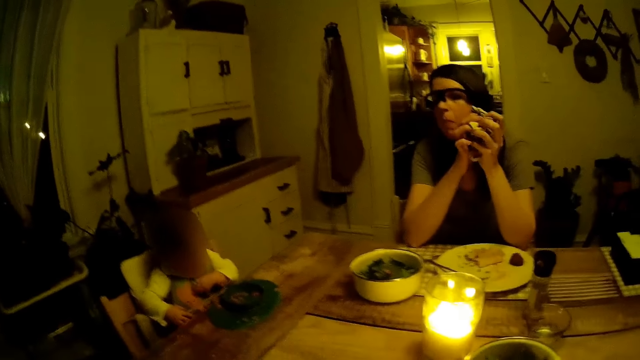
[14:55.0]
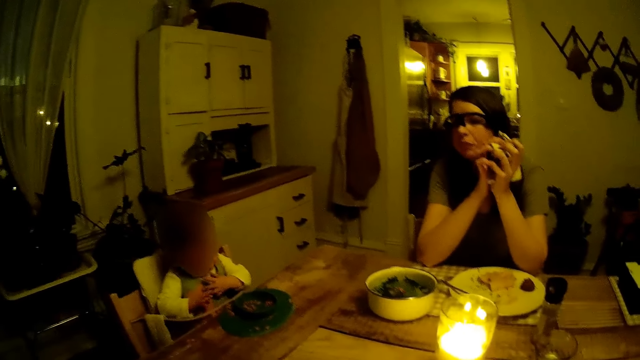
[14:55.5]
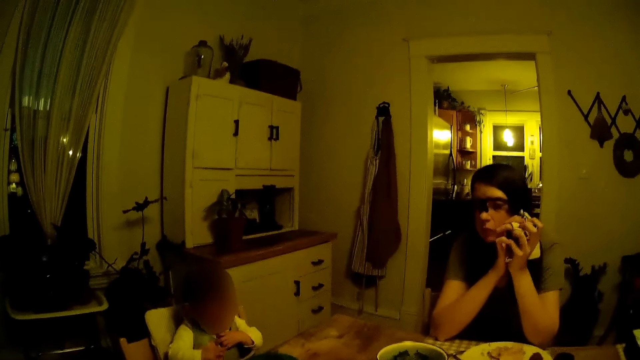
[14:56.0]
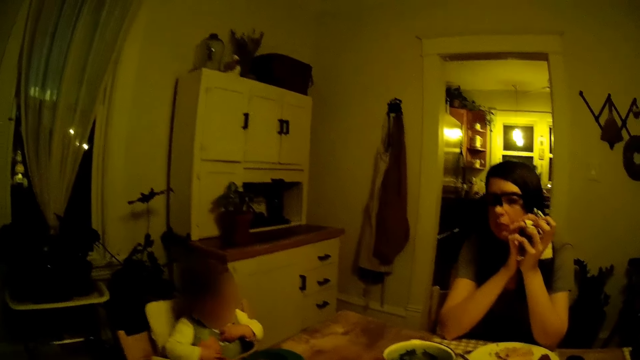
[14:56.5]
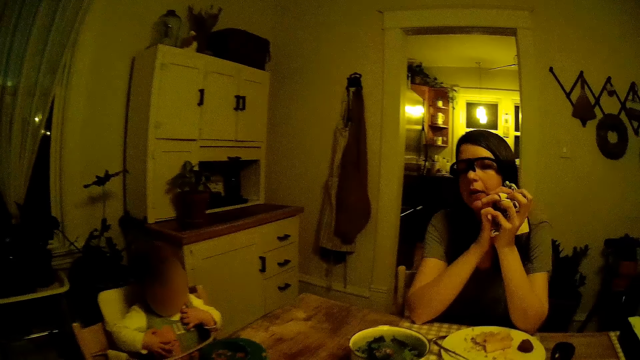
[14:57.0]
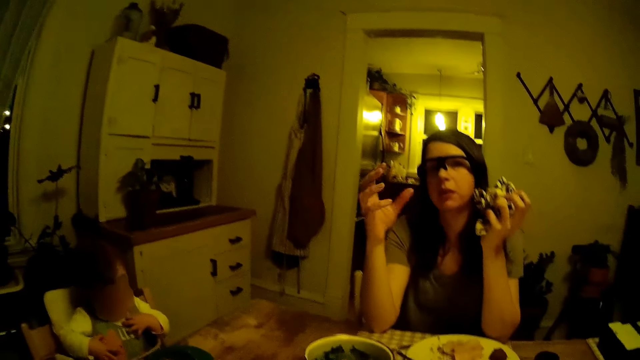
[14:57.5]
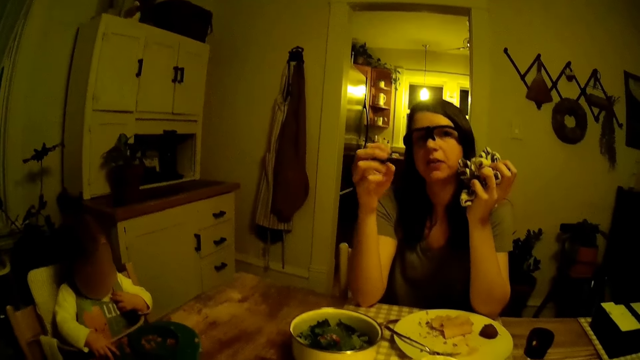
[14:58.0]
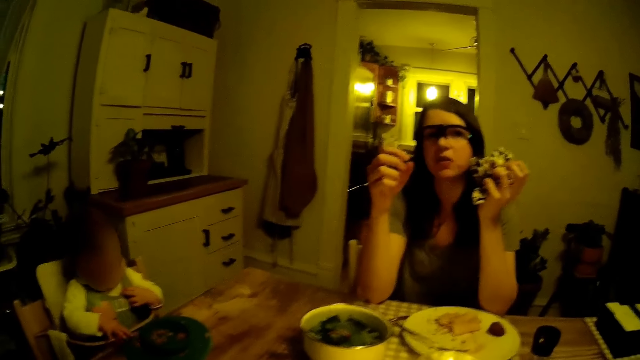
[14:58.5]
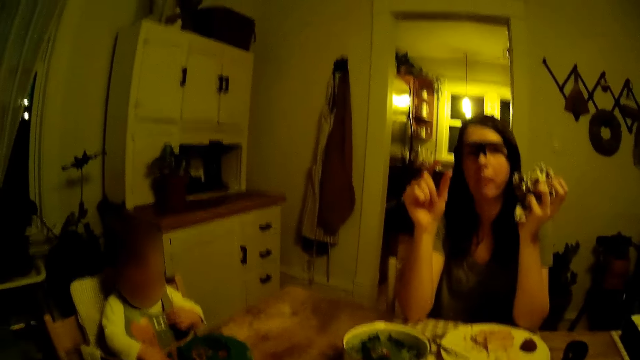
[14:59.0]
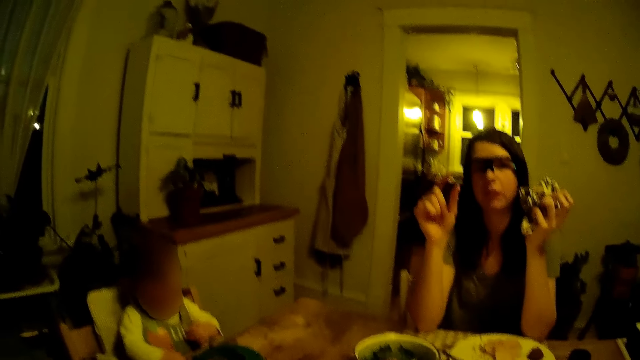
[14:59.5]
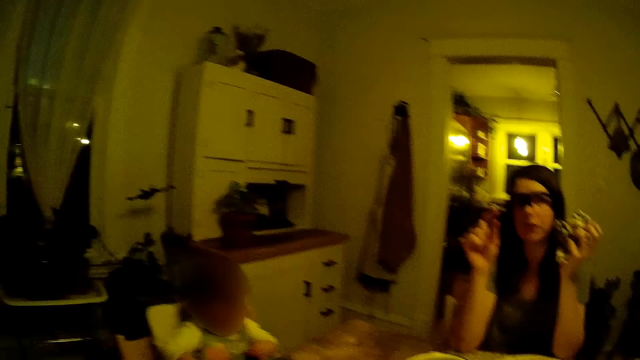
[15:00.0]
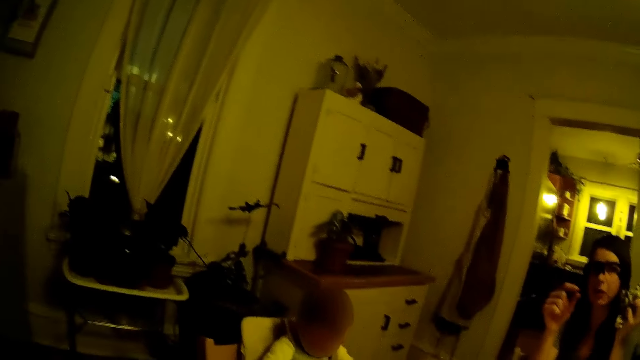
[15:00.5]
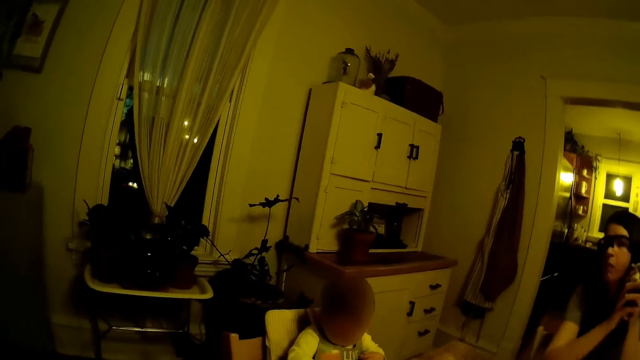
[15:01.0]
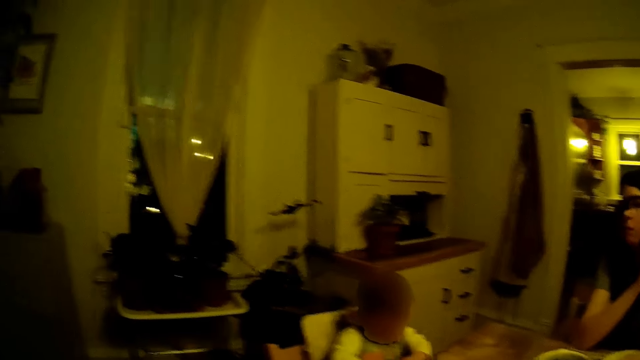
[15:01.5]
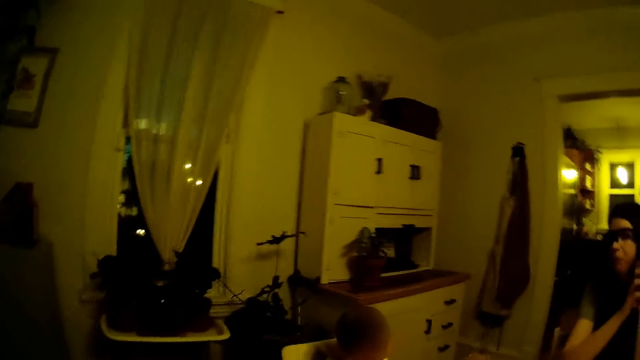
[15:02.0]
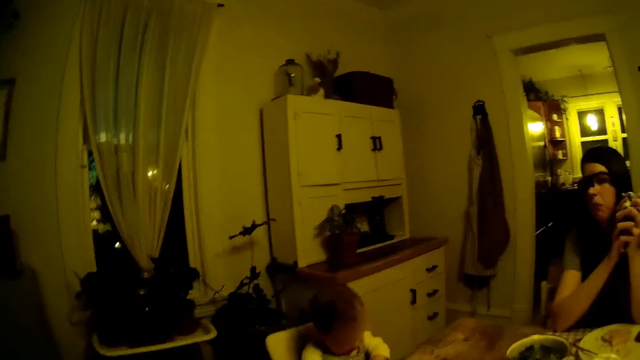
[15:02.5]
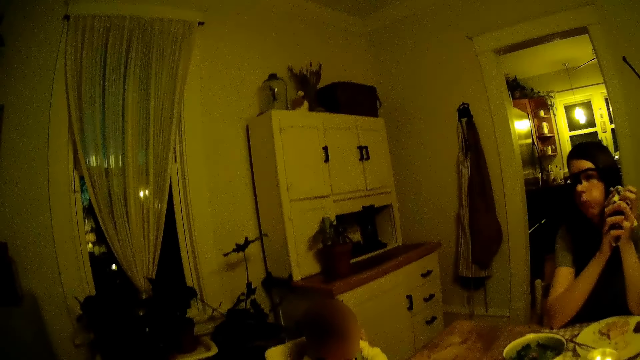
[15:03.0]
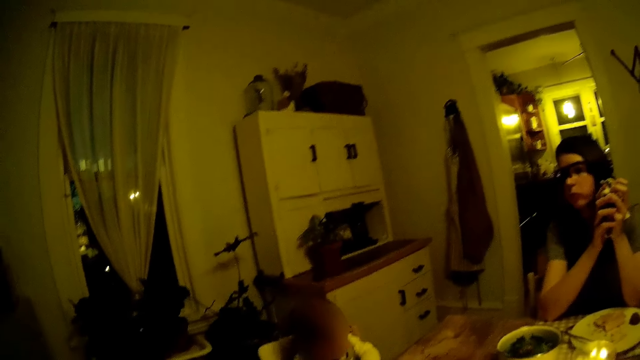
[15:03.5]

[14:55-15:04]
A lady converses with the camera wearer.

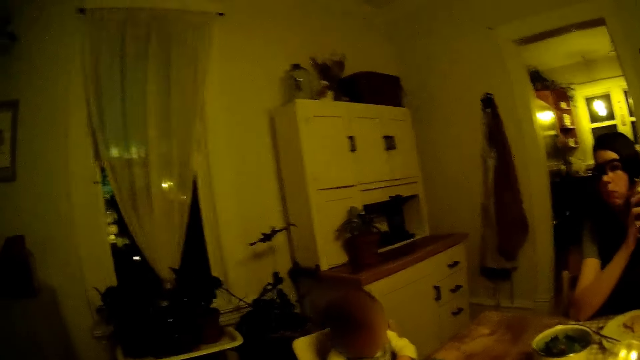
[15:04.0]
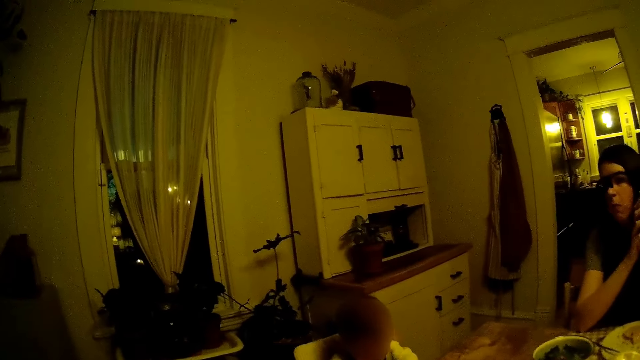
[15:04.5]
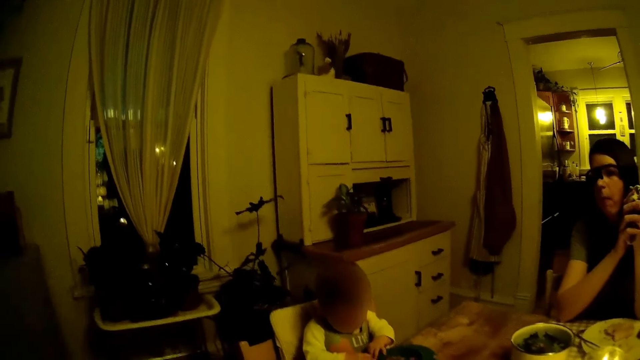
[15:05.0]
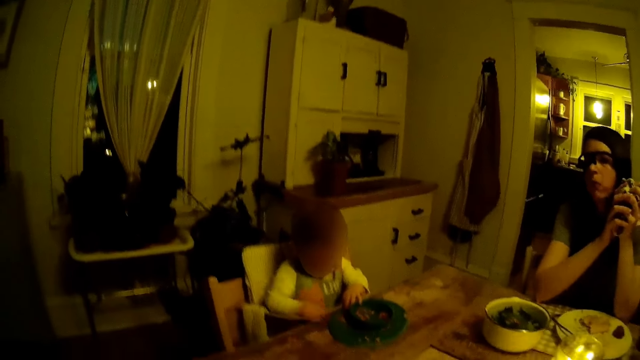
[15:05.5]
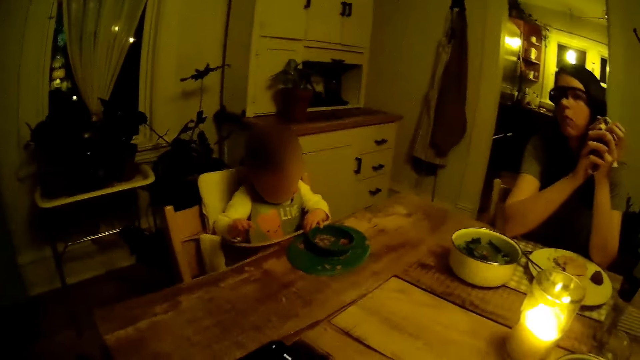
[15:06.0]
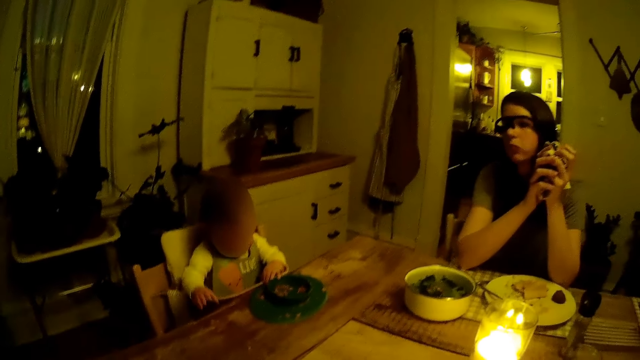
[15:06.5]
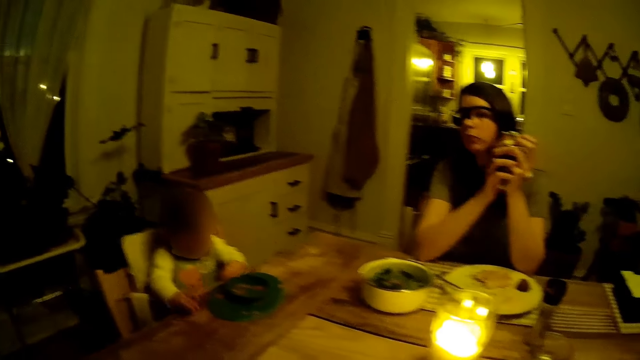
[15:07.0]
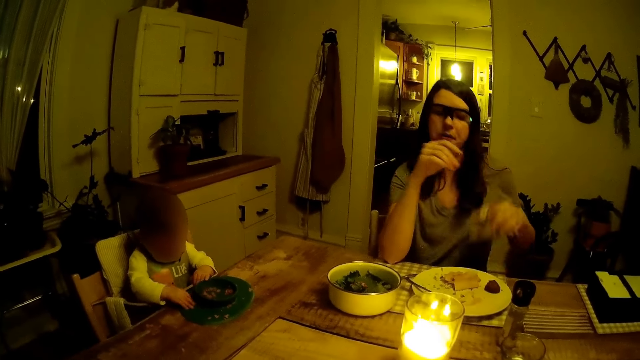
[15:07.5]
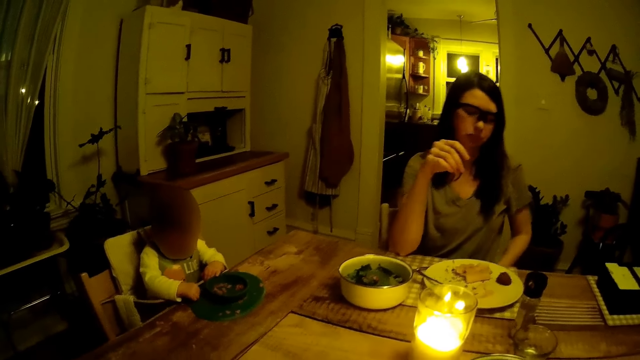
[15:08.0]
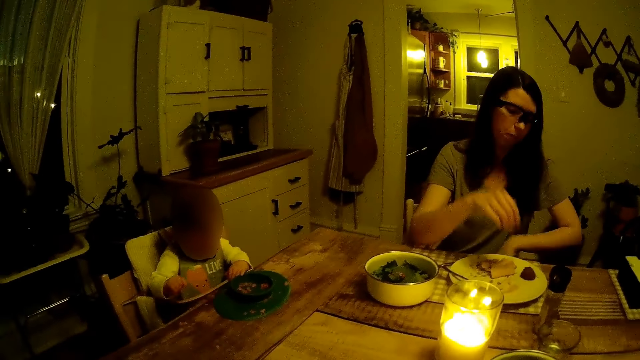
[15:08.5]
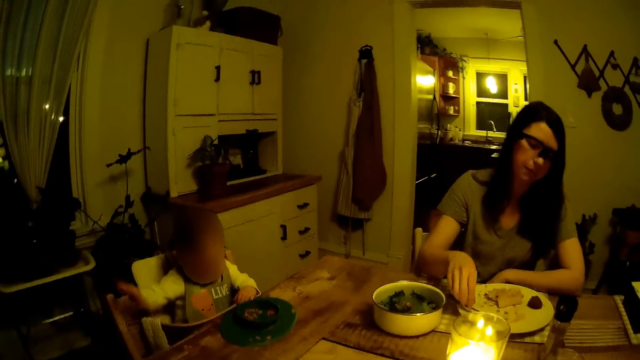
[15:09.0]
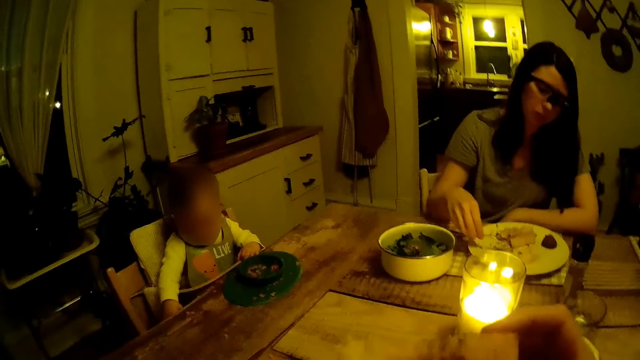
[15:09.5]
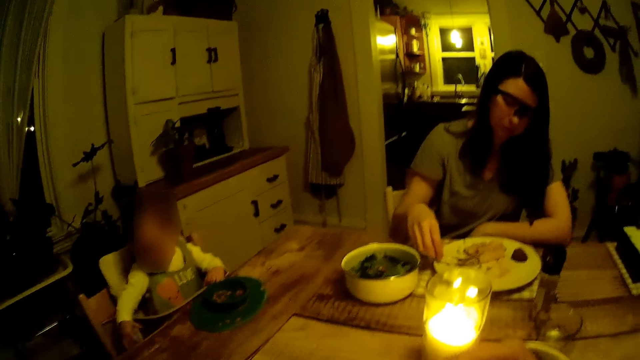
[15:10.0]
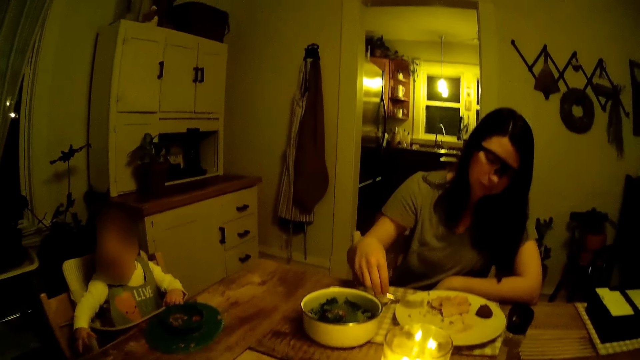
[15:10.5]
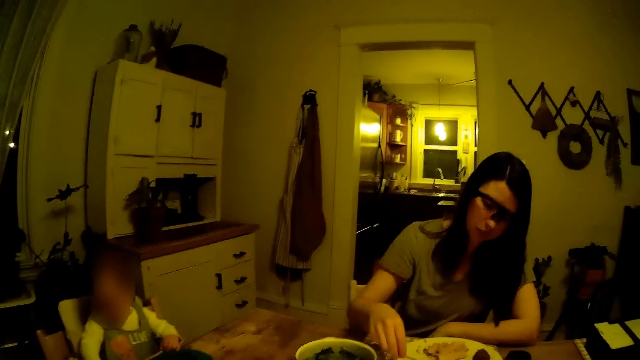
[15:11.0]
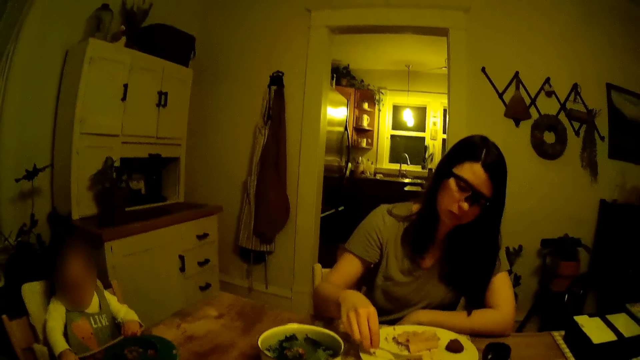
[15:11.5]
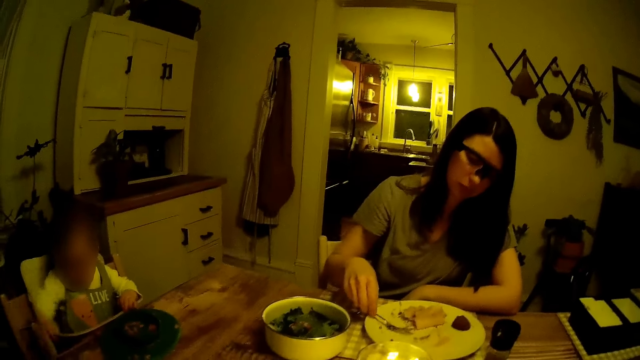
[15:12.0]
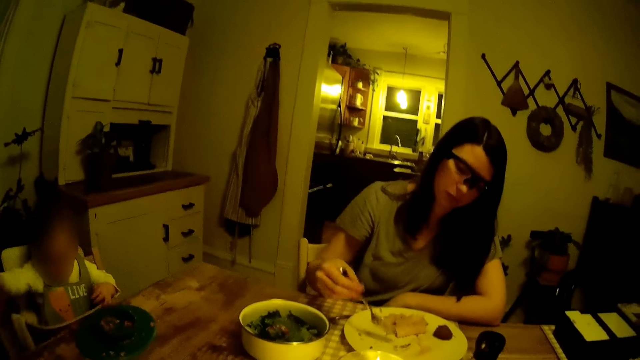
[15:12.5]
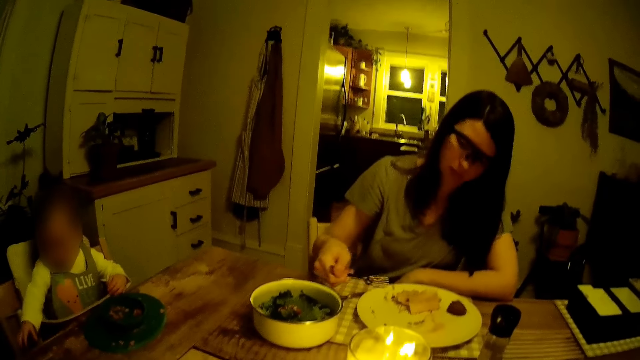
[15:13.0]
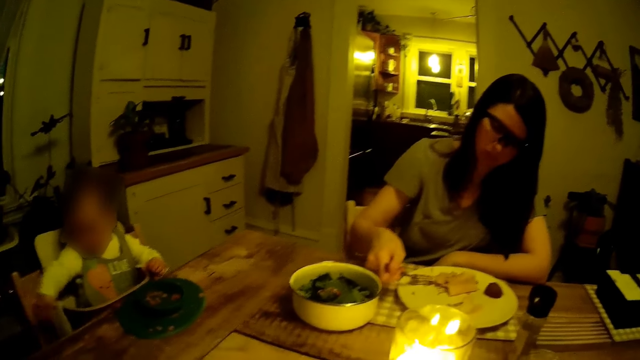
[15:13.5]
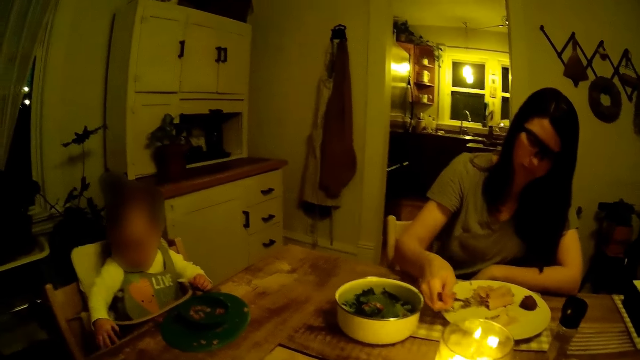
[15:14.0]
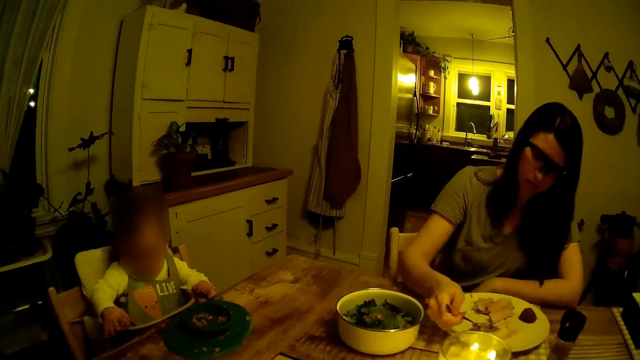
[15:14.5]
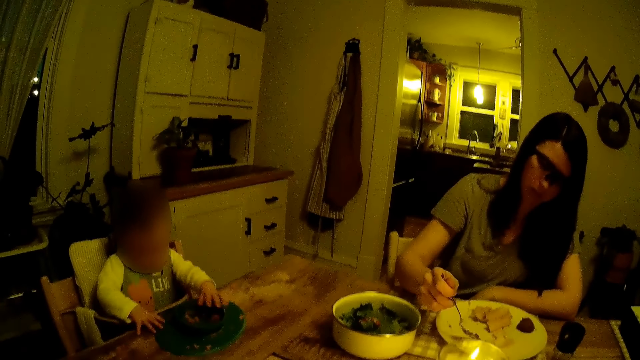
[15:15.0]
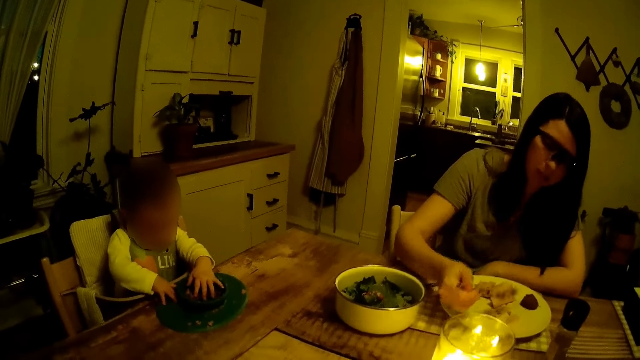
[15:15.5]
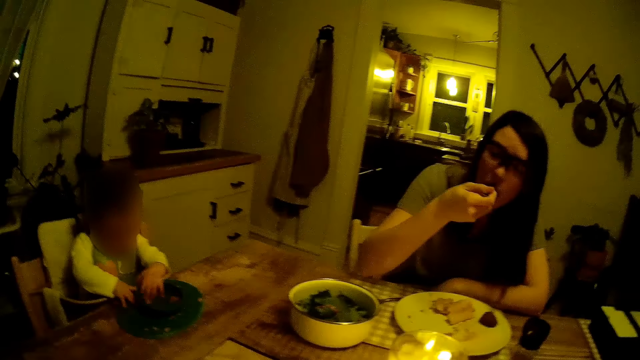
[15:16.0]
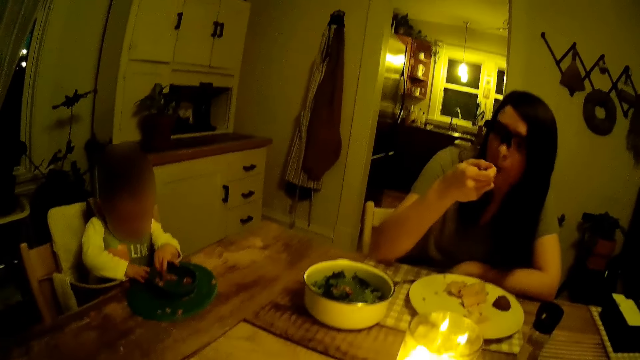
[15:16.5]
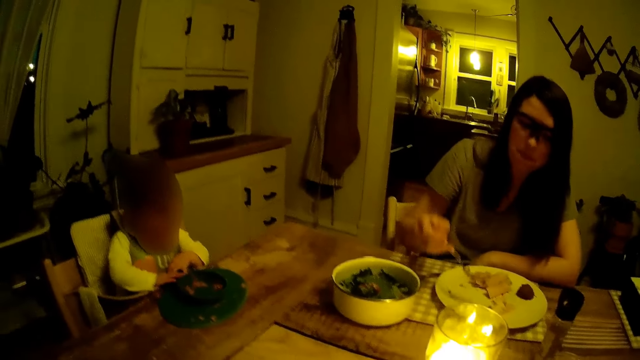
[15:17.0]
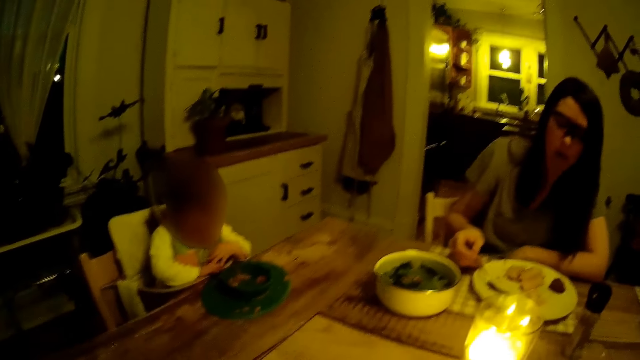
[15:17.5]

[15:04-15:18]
The baby picks up some food on a table mat with both hands. The woman drops the napkin on her lap with her left hand. The camera wearer holds a cake with his right hand. The woman picks up the fork or fork spoon on the plate with her right hand. The woman packs some cake grains aside on the plate with the fork in her right hand, scoops food with the fork spoon, and puts the cake grains in her mouth with the fork in her right hand. The woman puts down the fork spoon.
